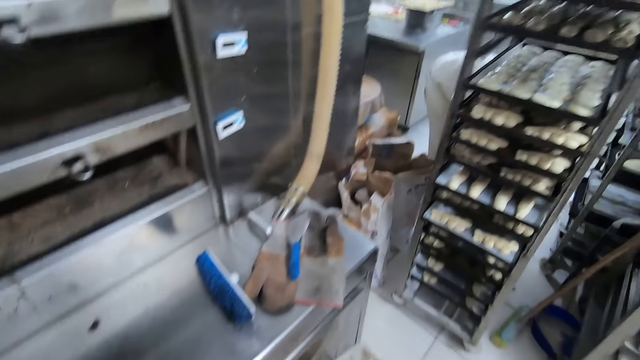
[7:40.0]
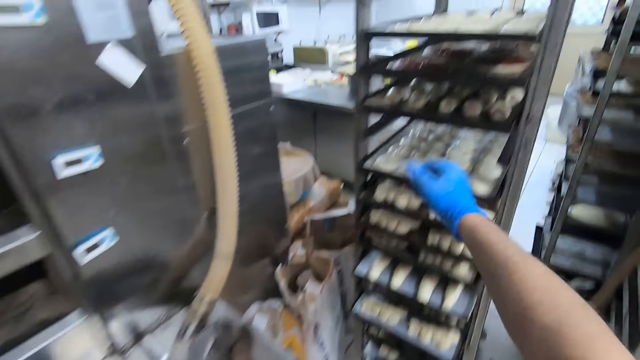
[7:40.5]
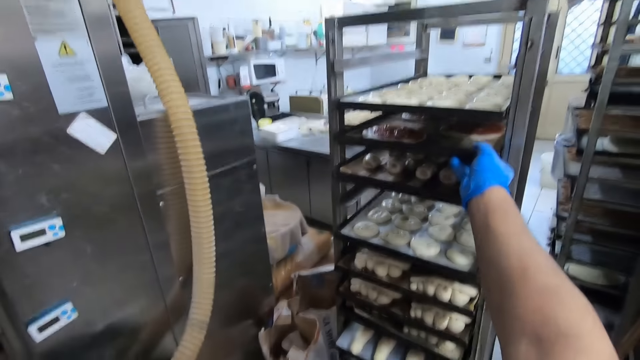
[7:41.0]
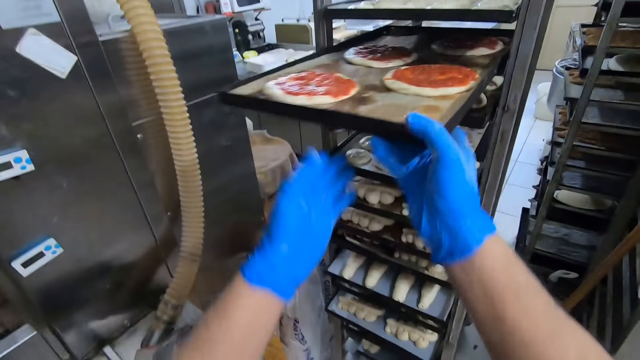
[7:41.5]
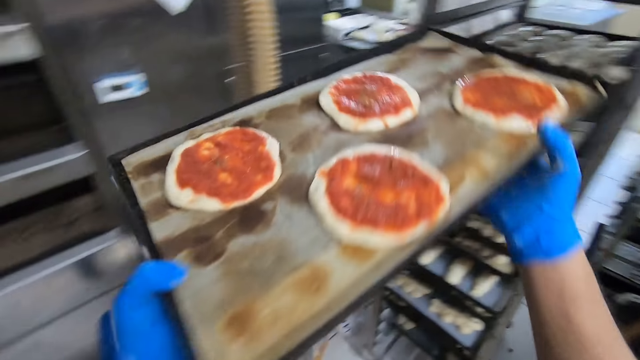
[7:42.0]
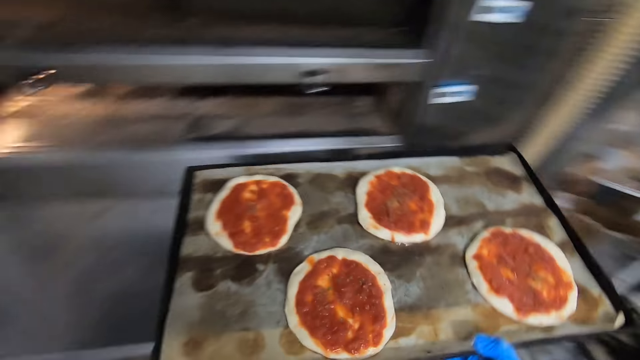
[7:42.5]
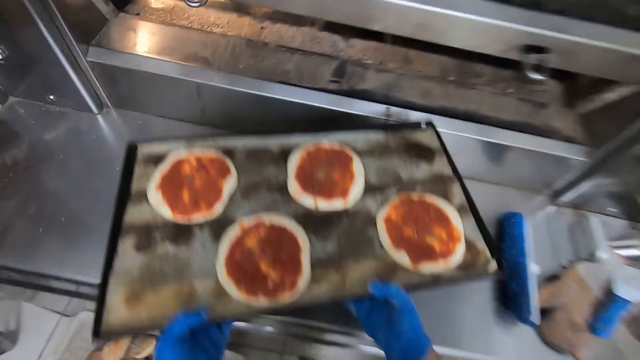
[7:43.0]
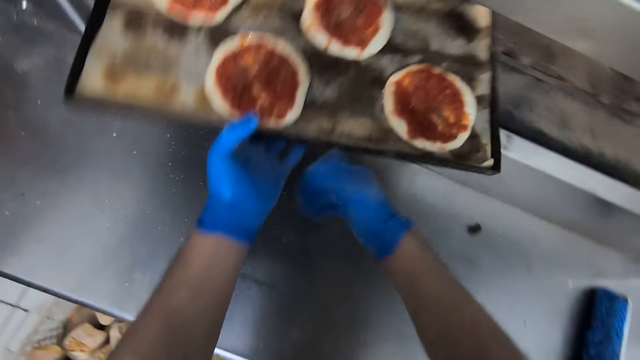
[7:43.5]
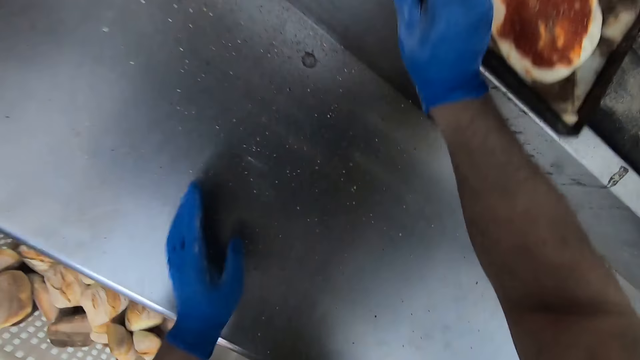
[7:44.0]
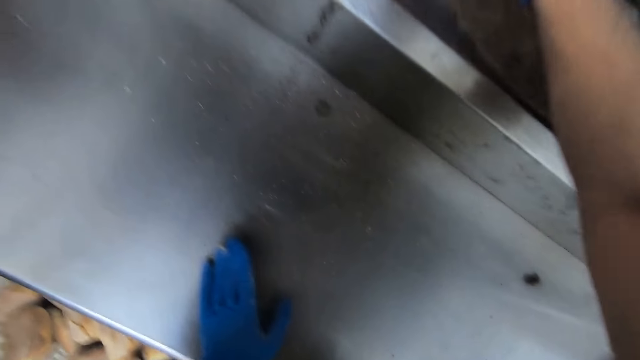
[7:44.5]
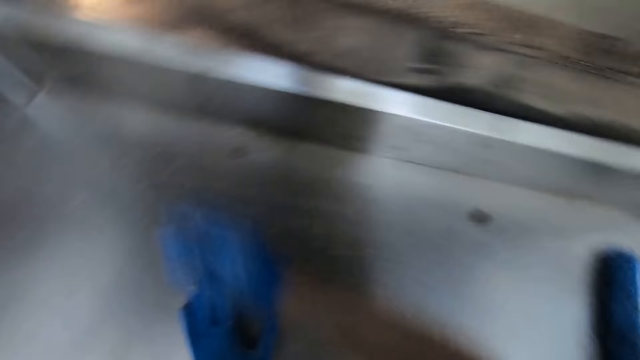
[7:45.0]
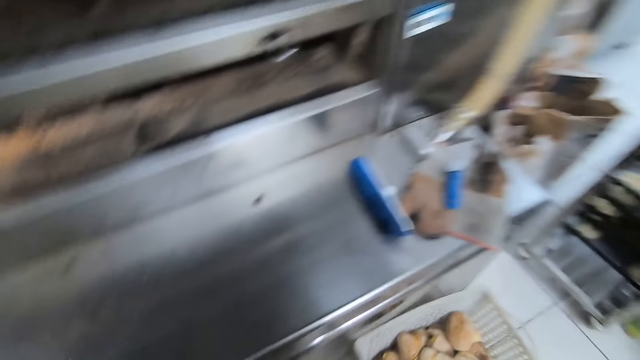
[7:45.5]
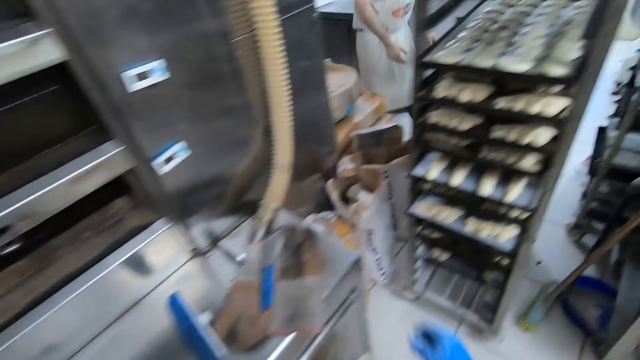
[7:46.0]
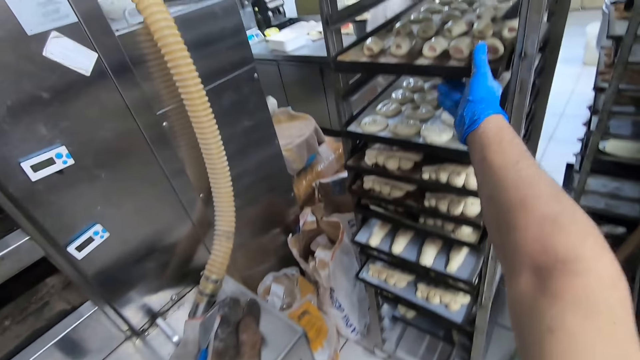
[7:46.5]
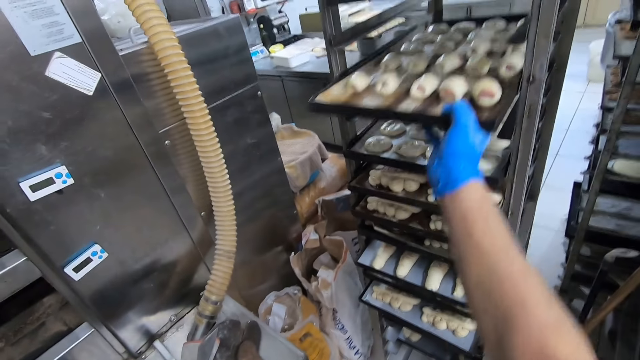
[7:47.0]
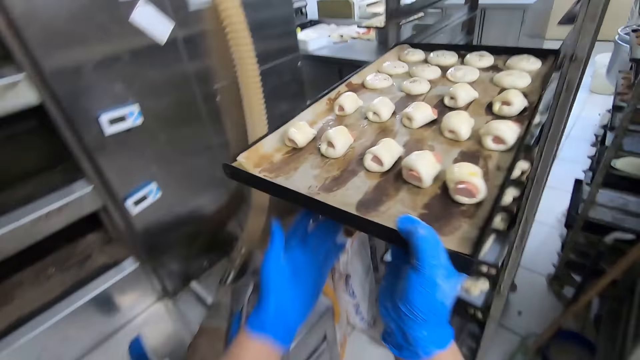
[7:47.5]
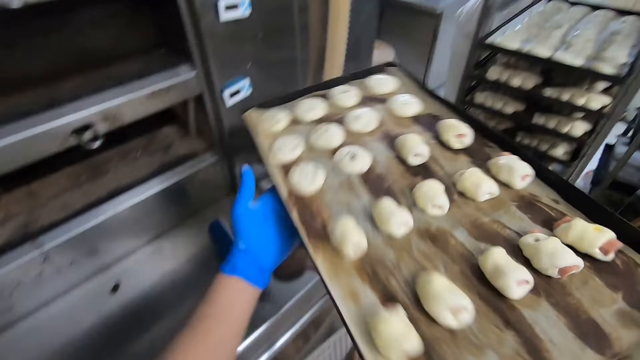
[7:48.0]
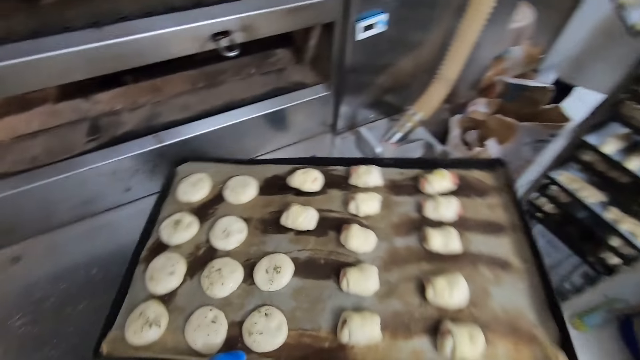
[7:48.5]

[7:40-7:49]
The camera wearer walks around the kitchen. They draw another tray out of the trolley with the right hand. They put the tray of dough into the oven with both hands. They walk around the kitchen. A man walks around the kitchen. The camera wearer draws another tray out of the trolley with the right hand.
